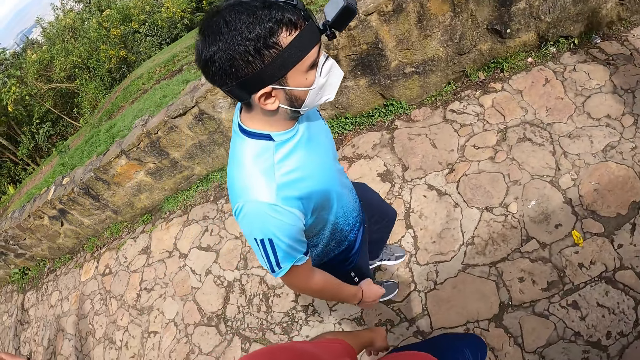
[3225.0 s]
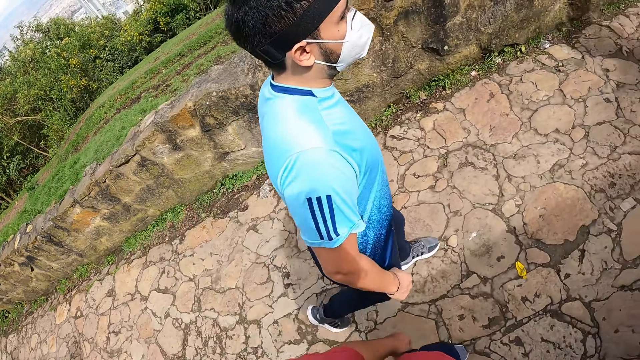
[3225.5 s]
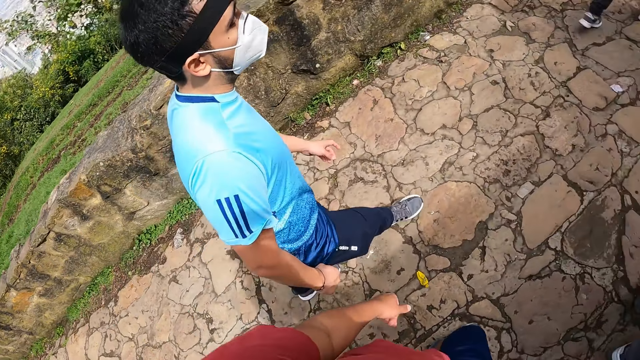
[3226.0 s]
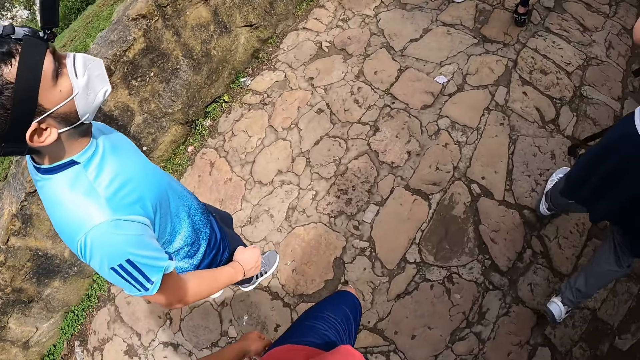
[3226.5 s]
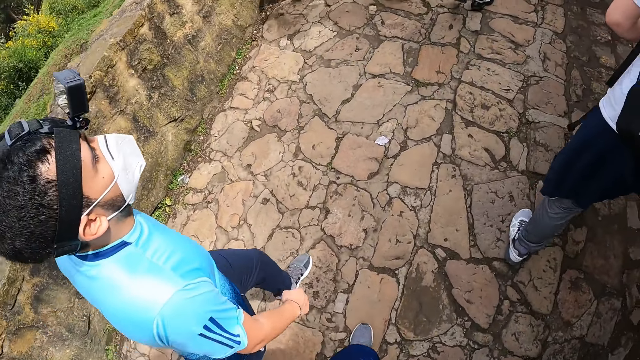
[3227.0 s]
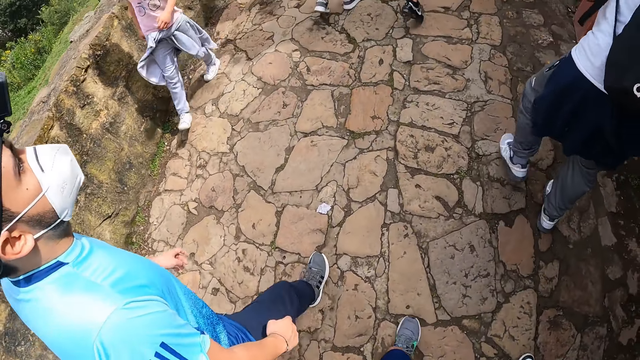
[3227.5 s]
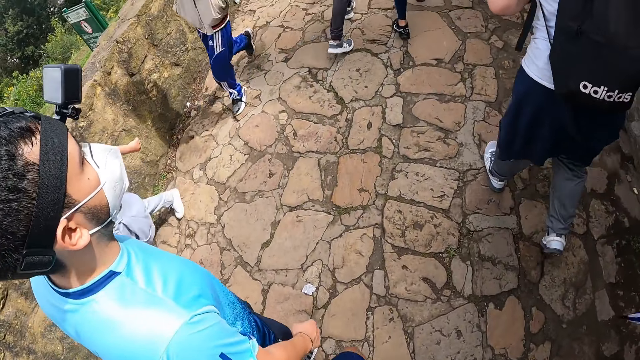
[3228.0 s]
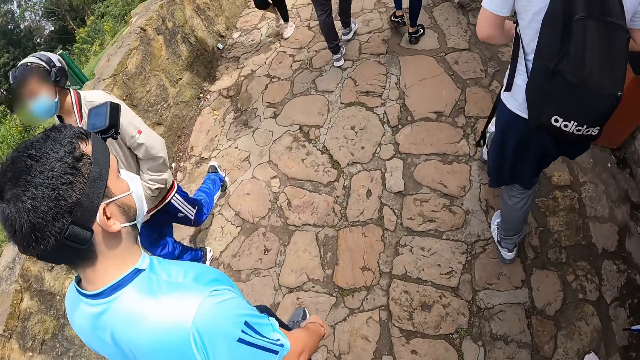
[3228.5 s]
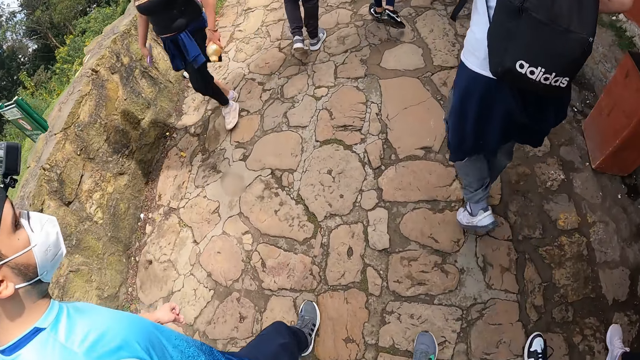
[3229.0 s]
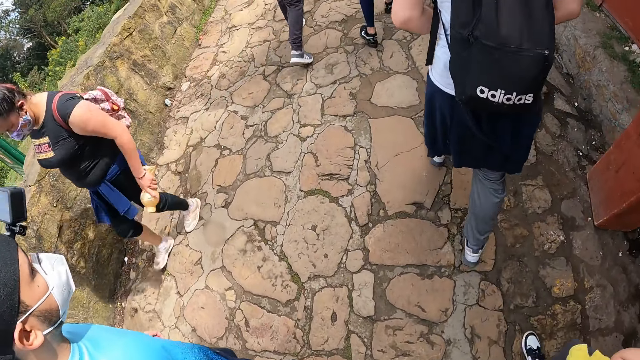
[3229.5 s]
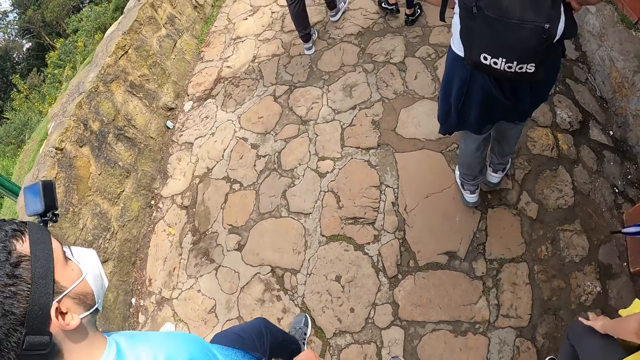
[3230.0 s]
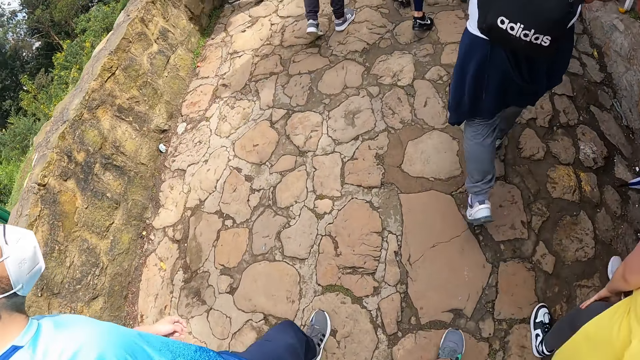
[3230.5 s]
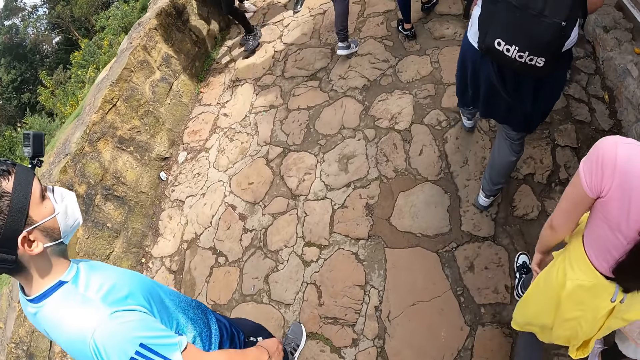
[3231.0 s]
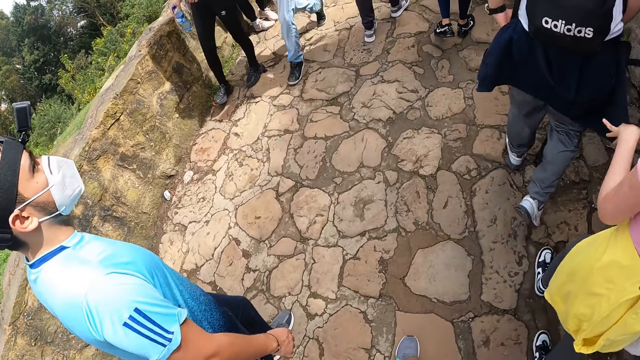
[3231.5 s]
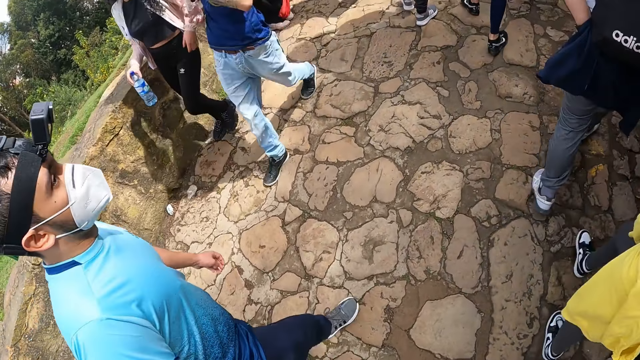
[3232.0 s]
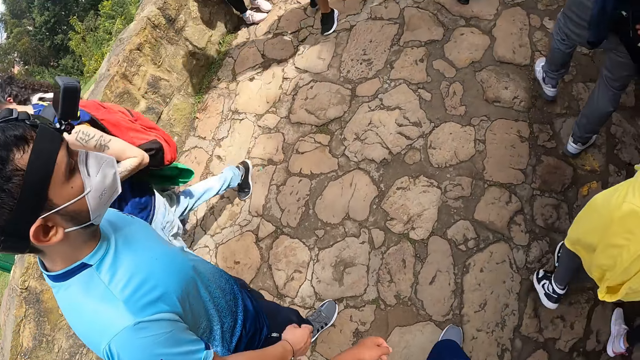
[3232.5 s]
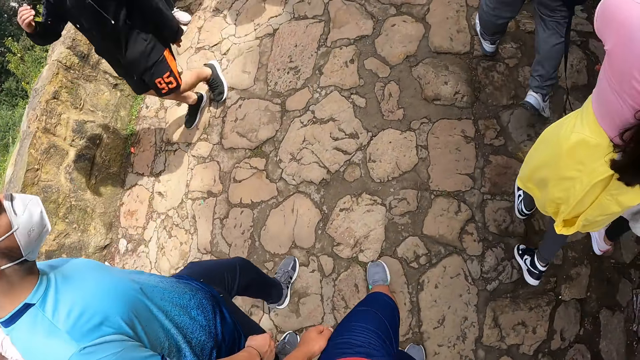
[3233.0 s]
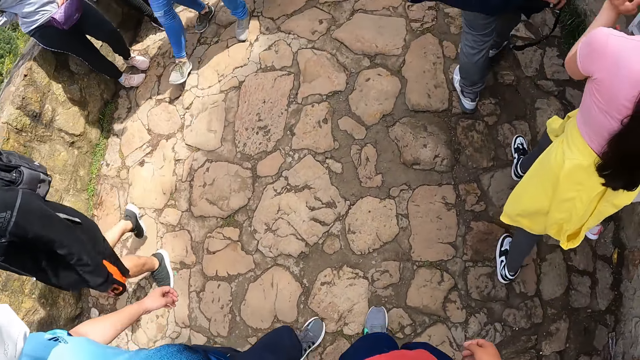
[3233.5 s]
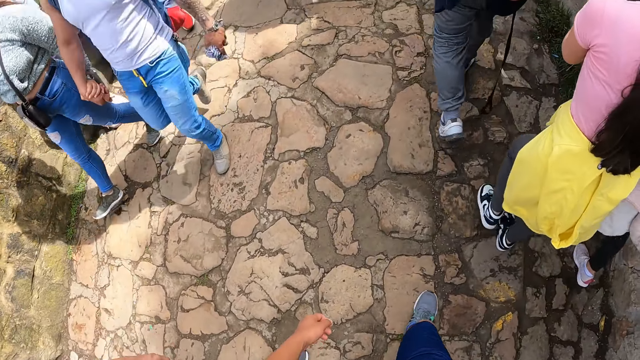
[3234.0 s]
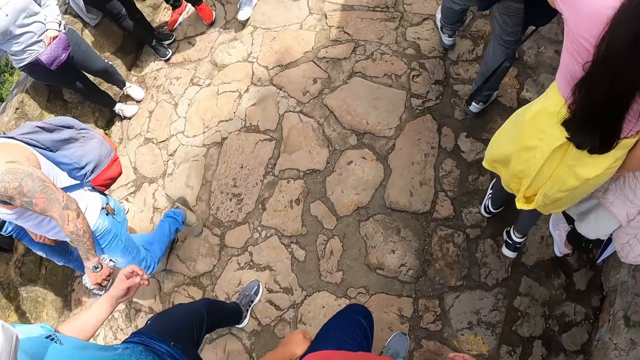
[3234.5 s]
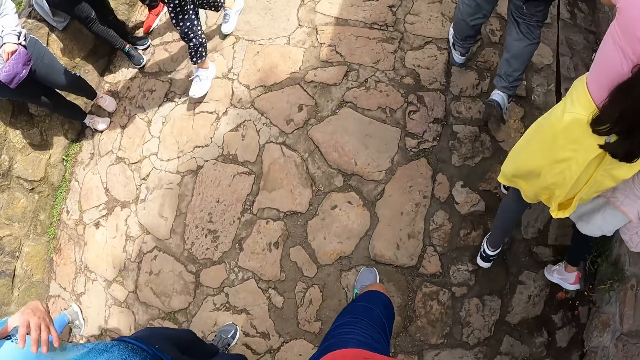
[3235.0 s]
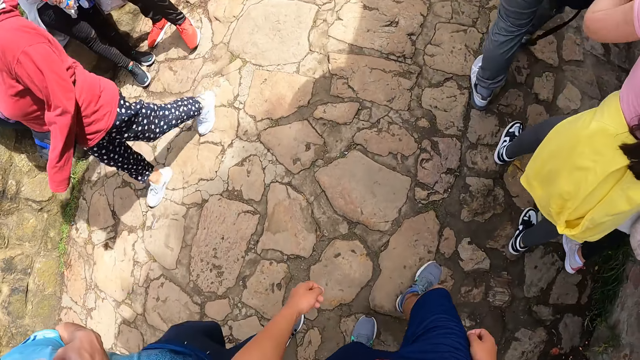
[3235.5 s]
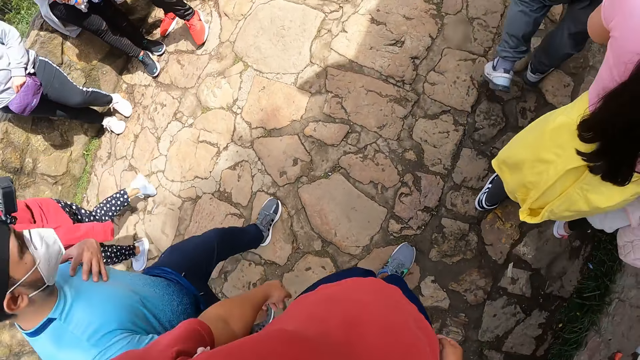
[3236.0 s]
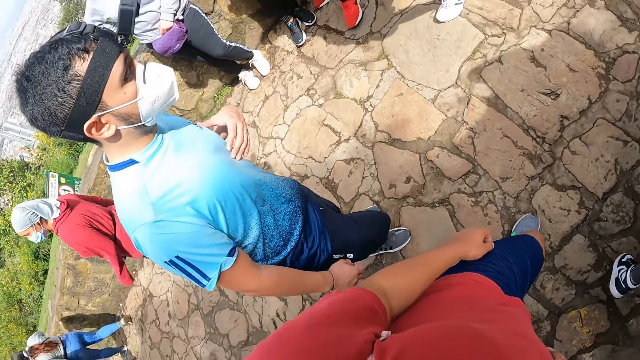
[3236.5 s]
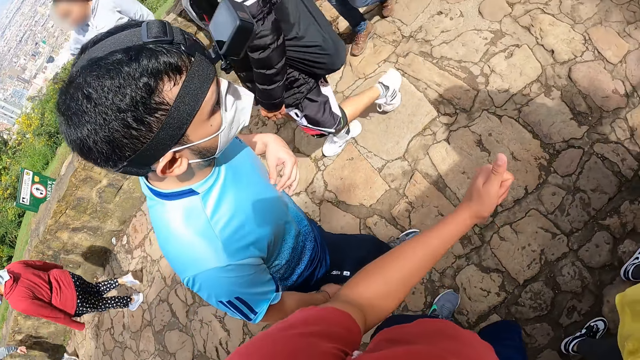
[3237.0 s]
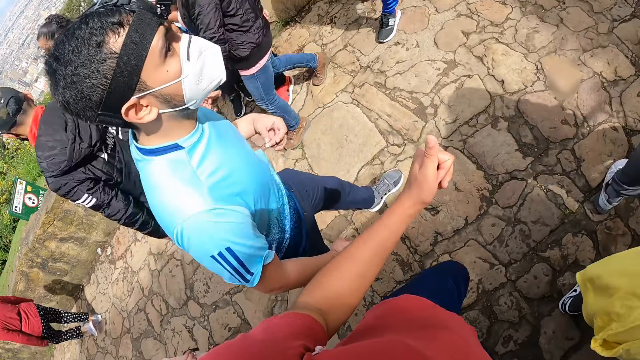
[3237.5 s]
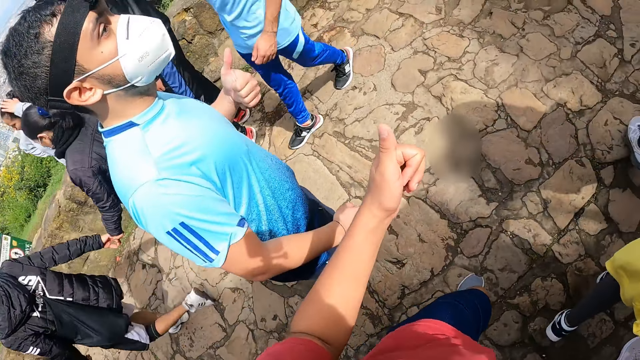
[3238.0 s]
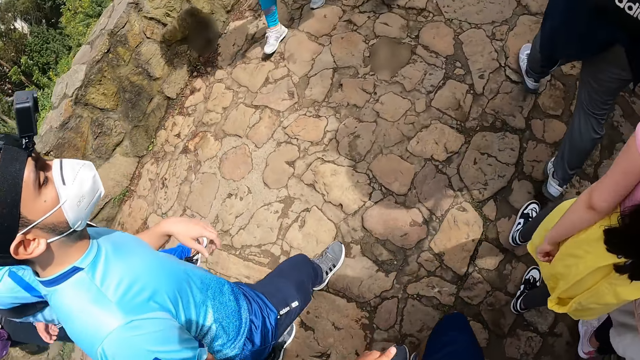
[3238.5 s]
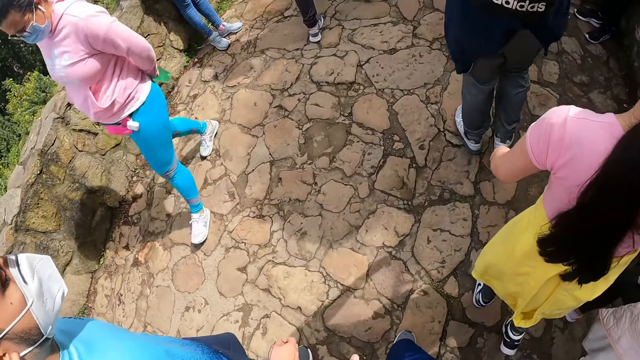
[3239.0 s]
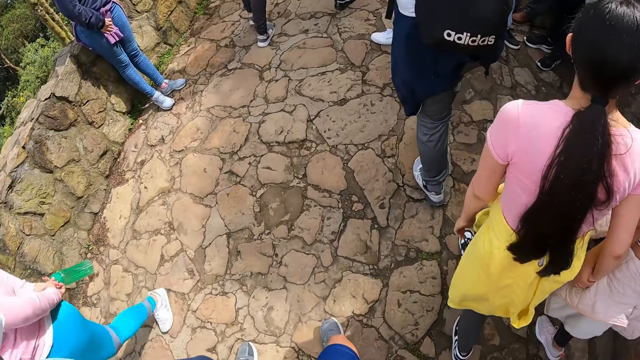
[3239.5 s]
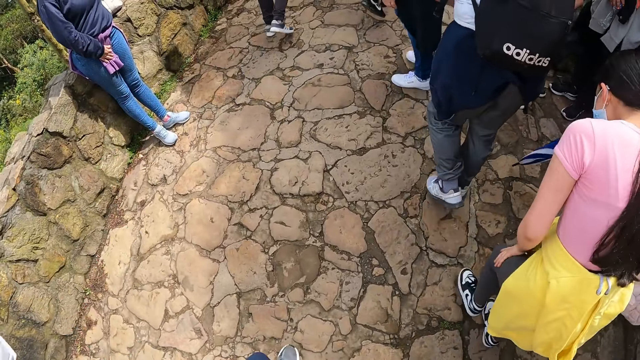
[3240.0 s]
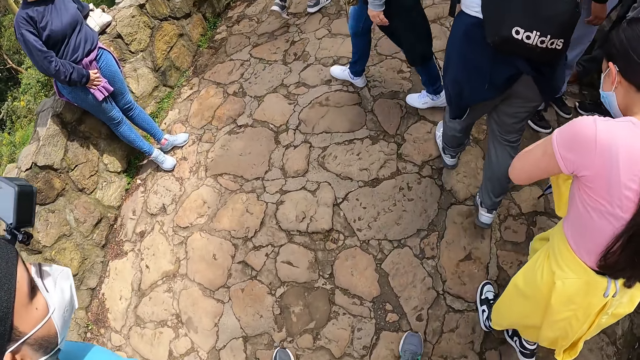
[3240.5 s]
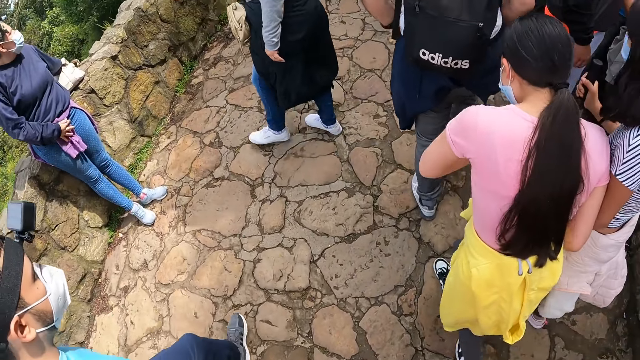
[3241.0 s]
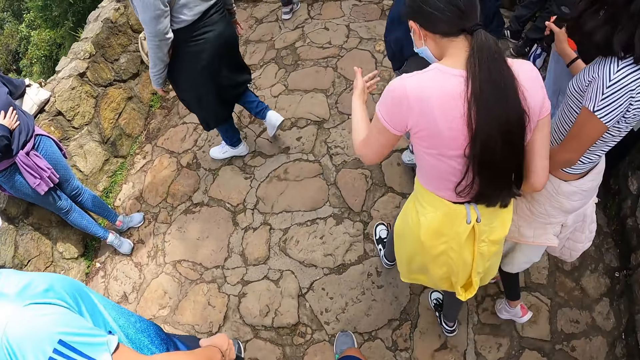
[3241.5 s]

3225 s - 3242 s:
The camera wearer looks at a person. They walk on the pavement towards the forest. They interact with the person.

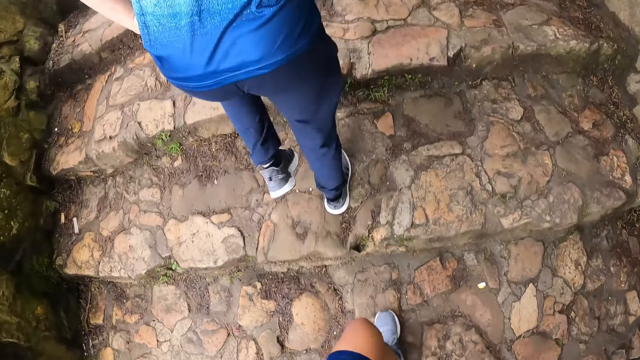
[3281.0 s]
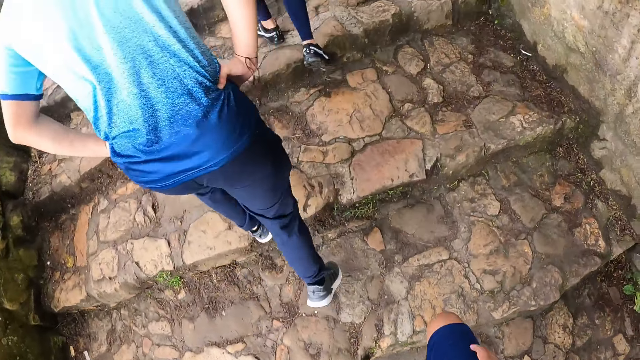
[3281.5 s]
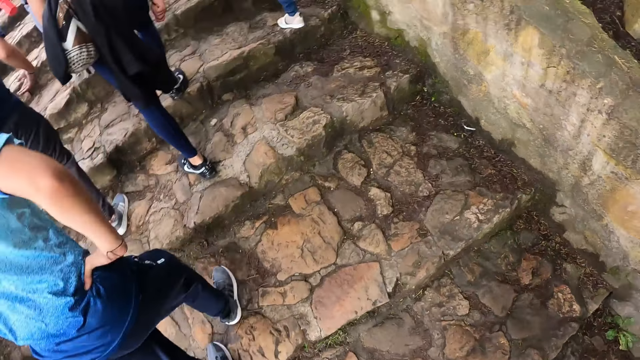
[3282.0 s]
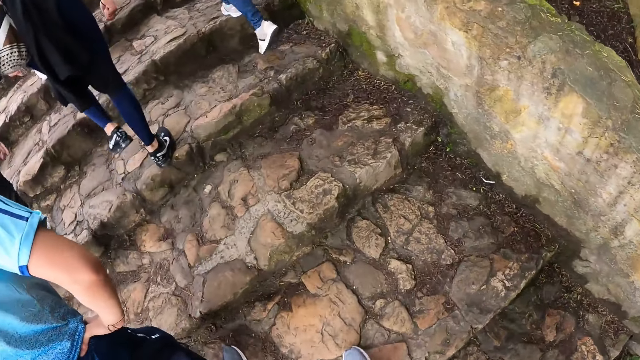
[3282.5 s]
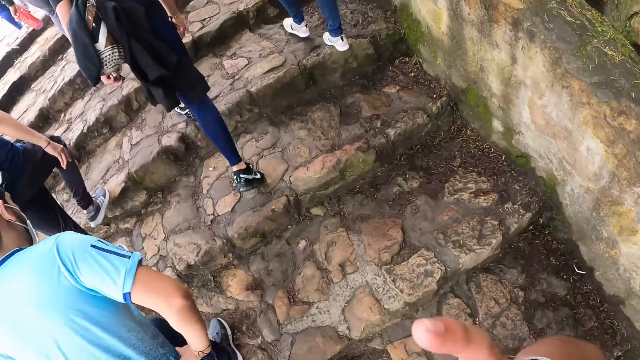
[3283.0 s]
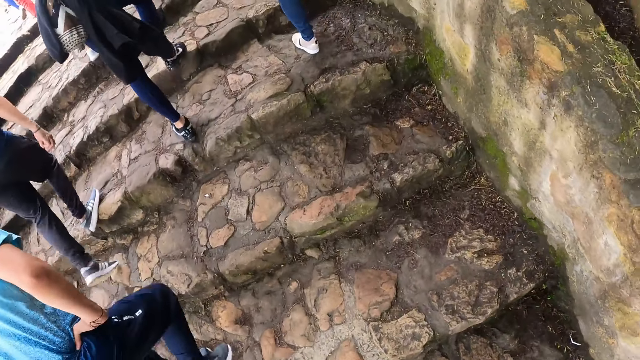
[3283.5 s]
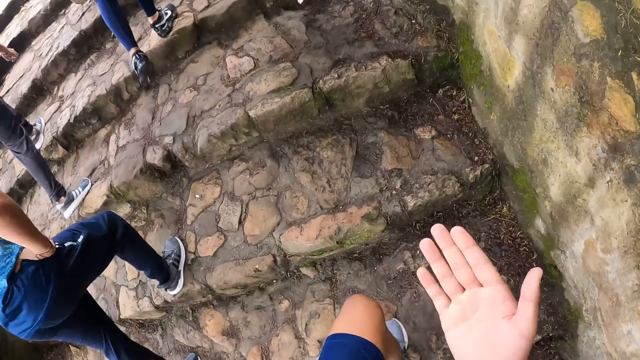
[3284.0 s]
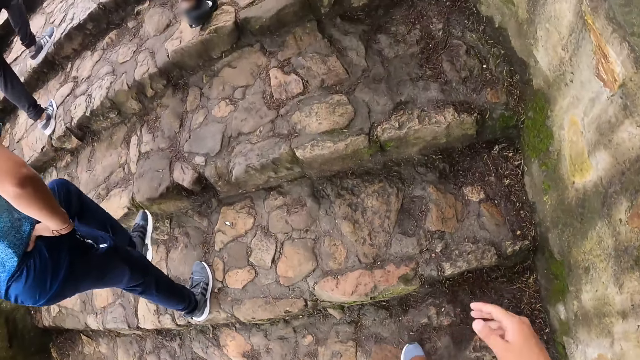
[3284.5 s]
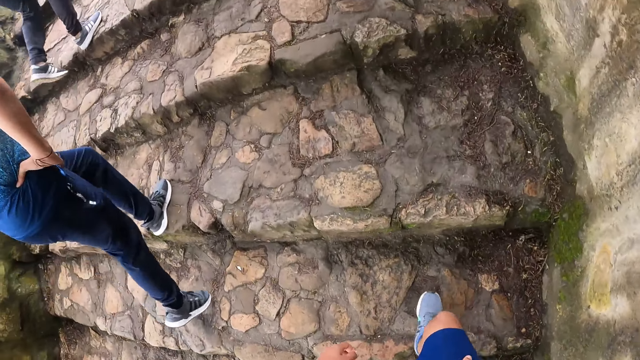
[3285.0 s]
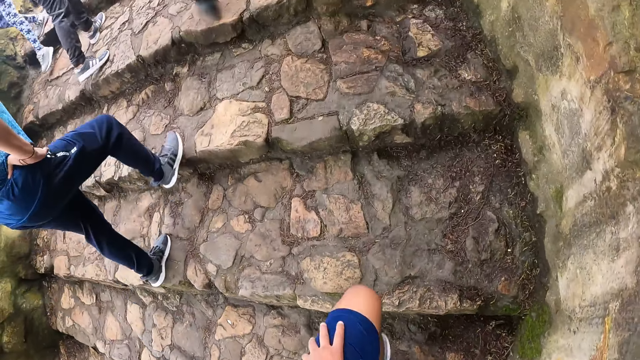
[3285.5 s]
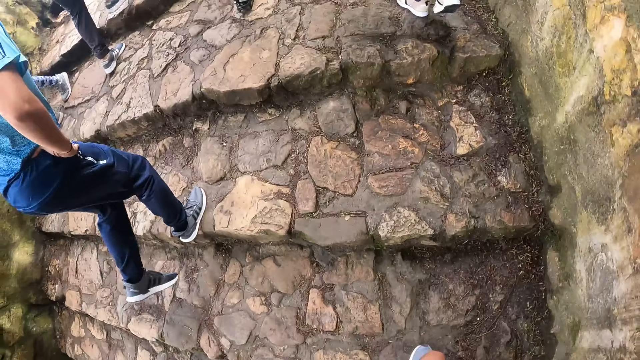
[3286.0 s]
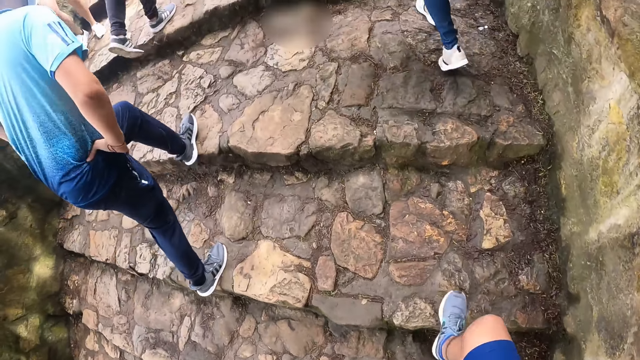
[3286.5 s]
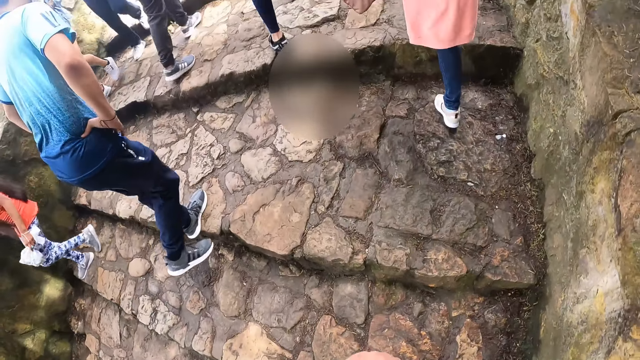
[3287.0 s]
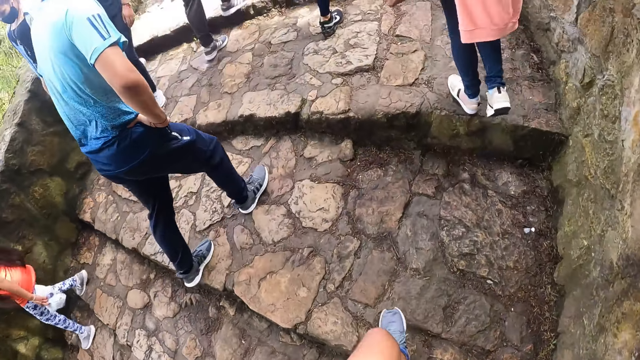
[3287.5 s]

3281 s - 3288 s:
The camera wearer raises his hand to his face. He stretches his right hand. He walks on the hill steps.
